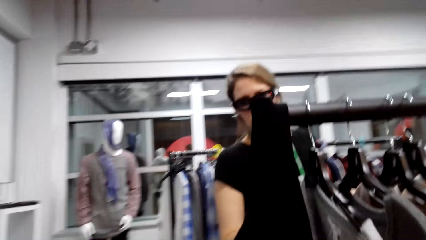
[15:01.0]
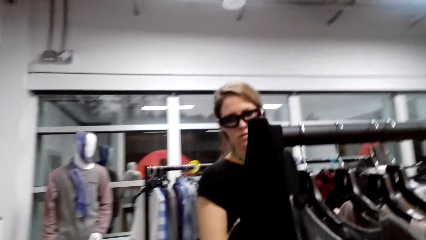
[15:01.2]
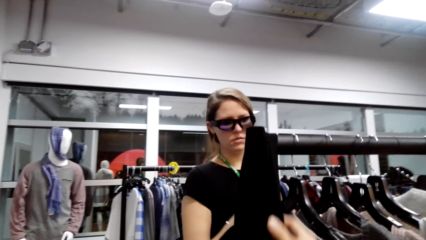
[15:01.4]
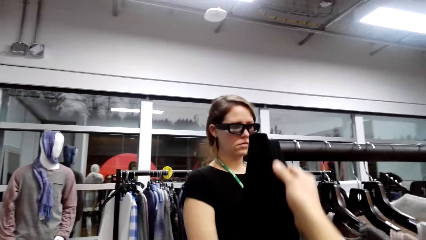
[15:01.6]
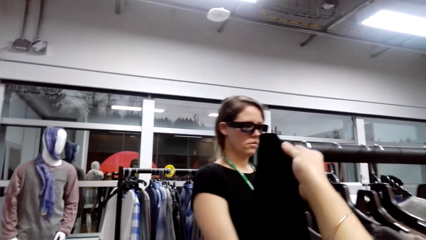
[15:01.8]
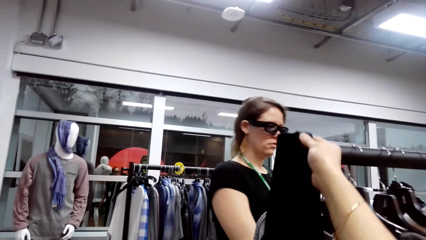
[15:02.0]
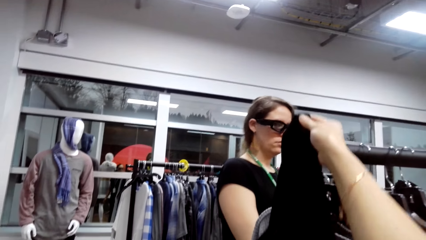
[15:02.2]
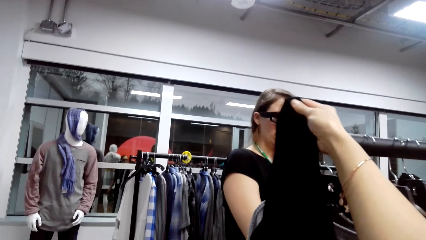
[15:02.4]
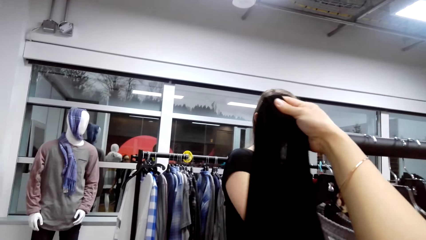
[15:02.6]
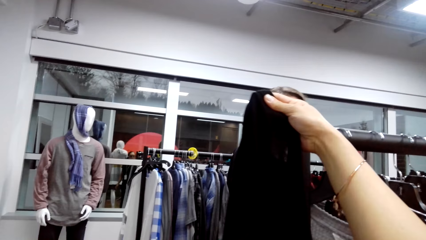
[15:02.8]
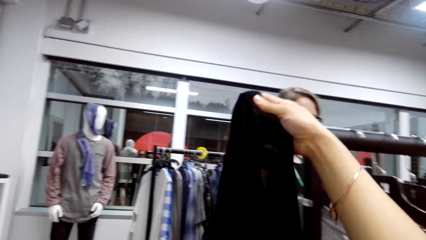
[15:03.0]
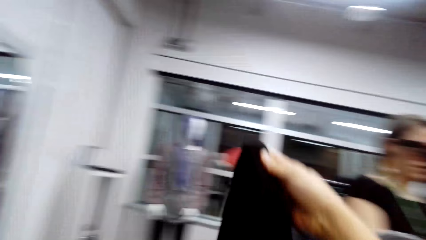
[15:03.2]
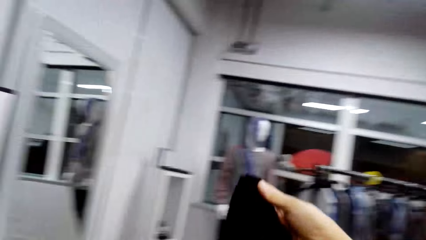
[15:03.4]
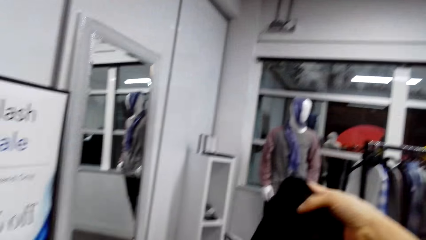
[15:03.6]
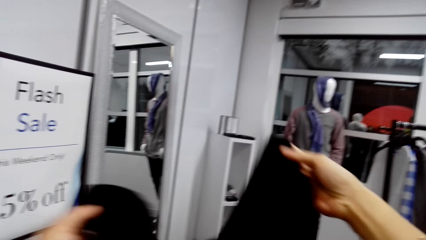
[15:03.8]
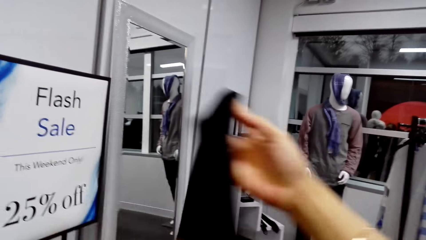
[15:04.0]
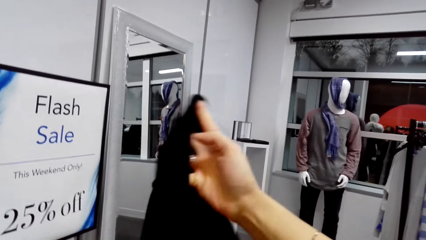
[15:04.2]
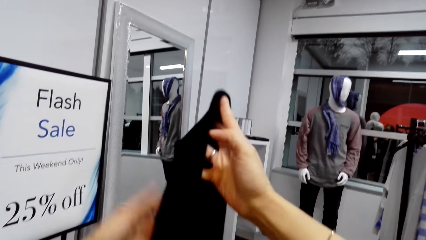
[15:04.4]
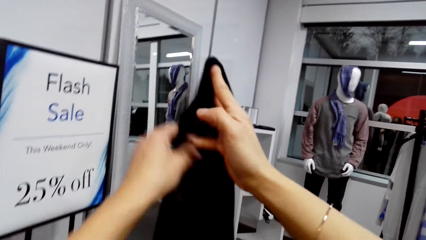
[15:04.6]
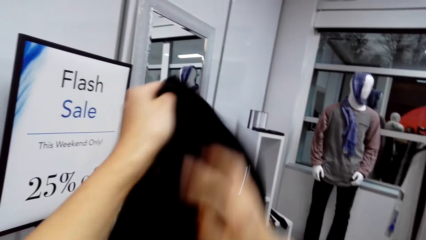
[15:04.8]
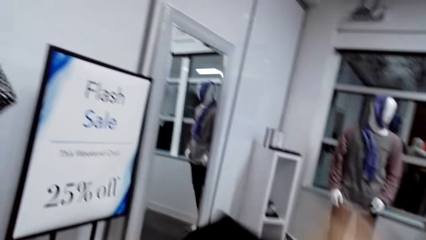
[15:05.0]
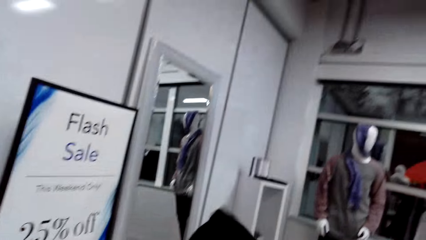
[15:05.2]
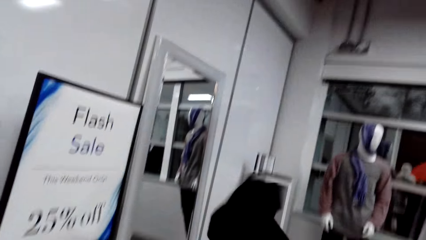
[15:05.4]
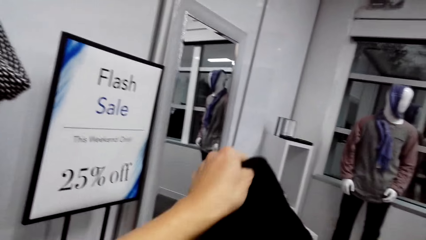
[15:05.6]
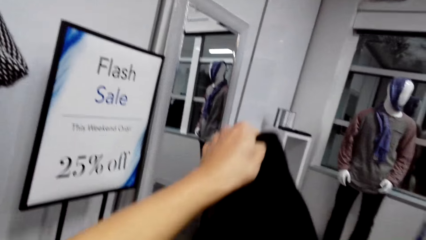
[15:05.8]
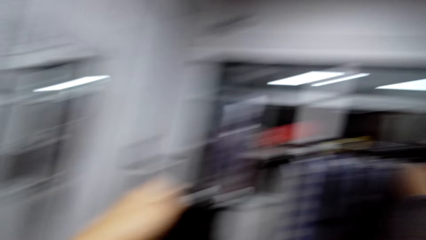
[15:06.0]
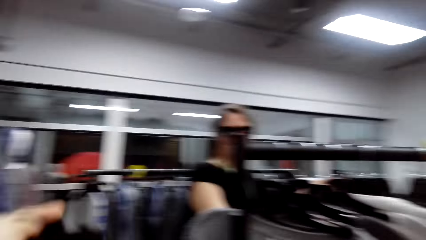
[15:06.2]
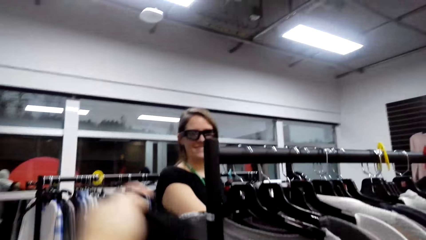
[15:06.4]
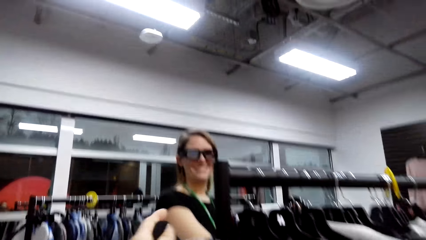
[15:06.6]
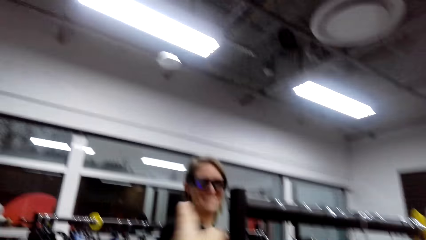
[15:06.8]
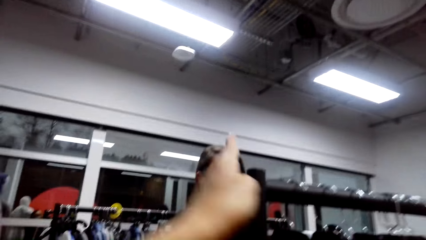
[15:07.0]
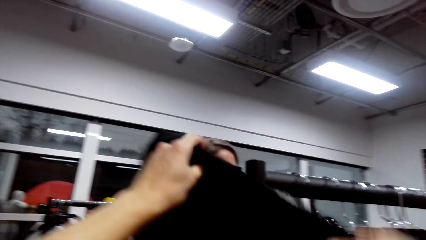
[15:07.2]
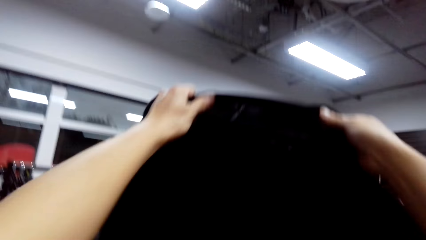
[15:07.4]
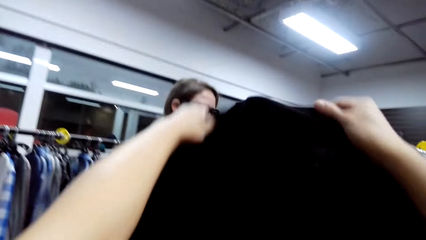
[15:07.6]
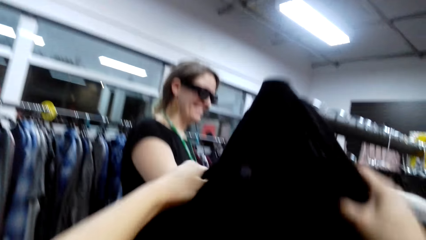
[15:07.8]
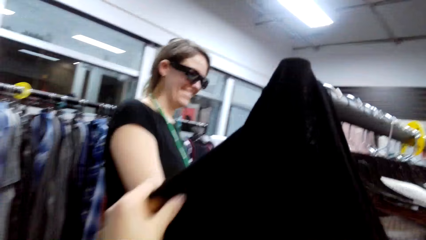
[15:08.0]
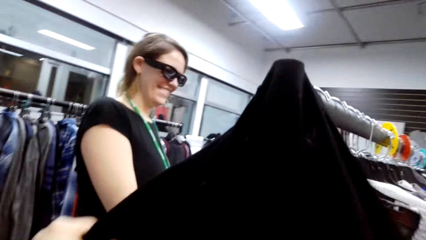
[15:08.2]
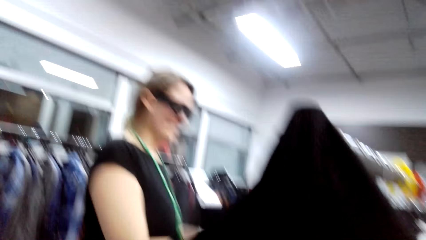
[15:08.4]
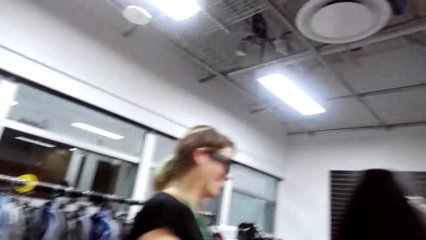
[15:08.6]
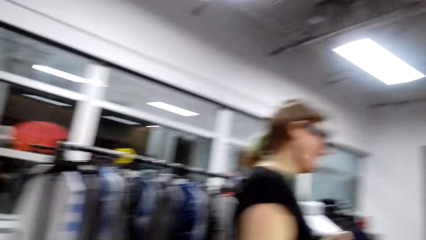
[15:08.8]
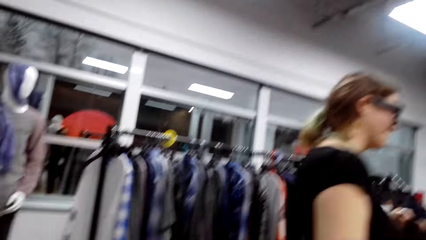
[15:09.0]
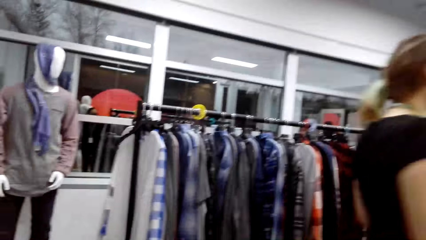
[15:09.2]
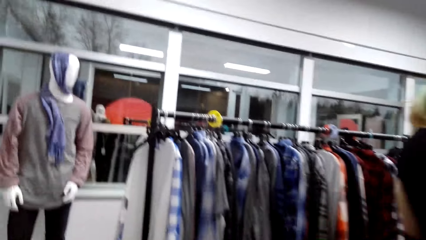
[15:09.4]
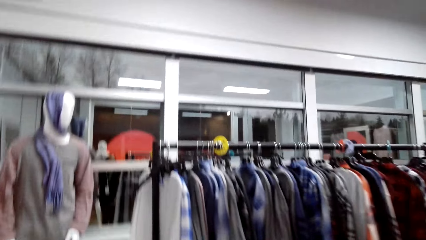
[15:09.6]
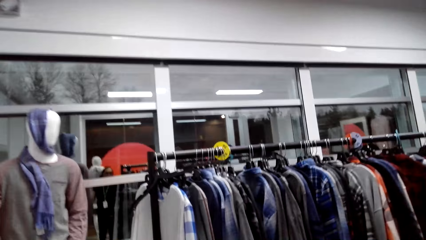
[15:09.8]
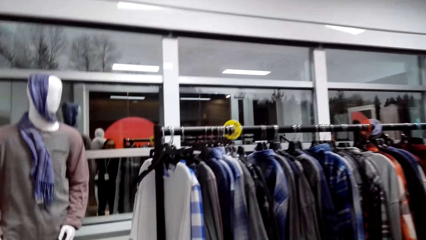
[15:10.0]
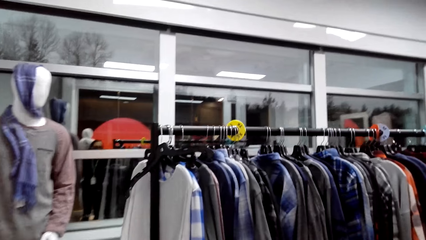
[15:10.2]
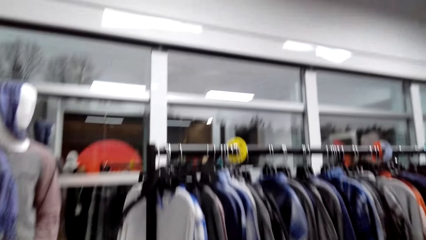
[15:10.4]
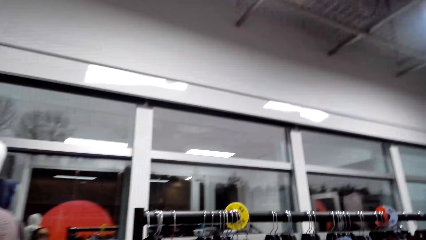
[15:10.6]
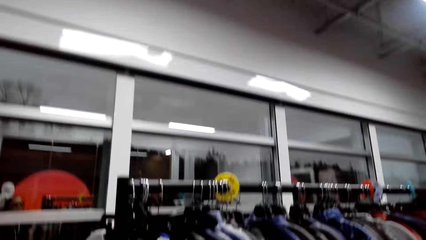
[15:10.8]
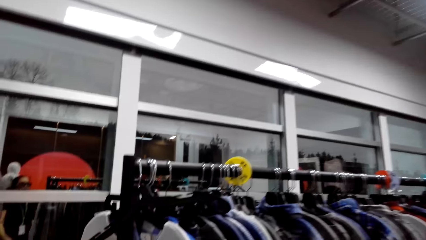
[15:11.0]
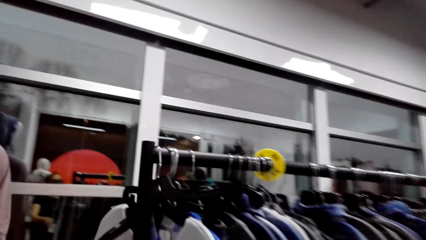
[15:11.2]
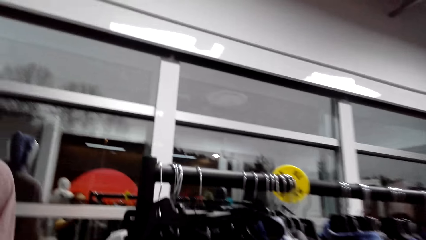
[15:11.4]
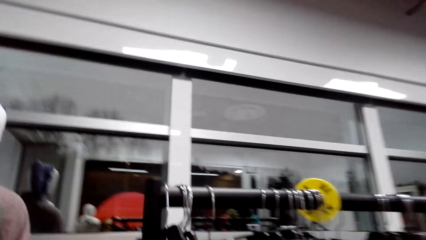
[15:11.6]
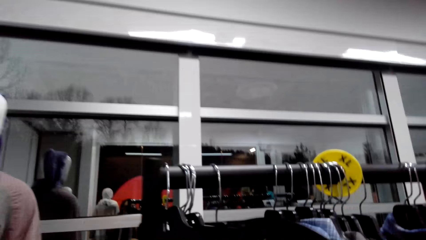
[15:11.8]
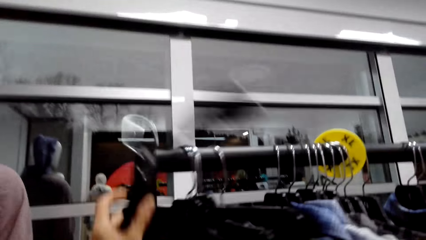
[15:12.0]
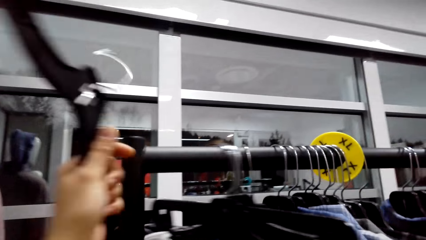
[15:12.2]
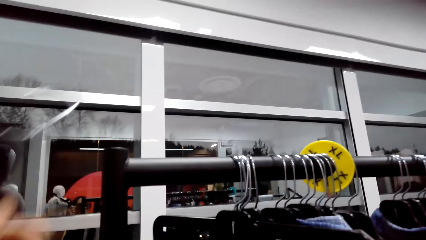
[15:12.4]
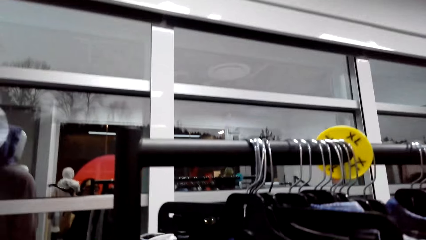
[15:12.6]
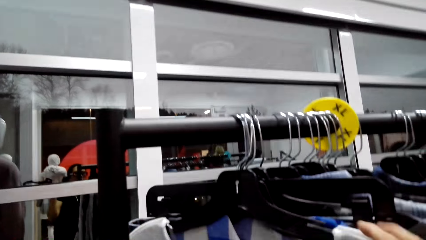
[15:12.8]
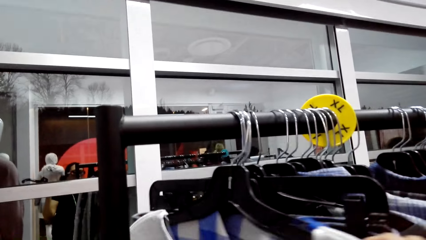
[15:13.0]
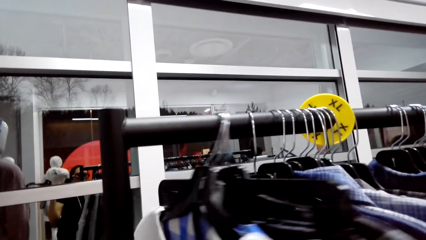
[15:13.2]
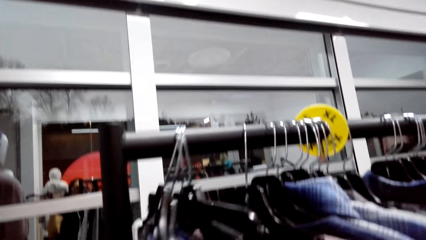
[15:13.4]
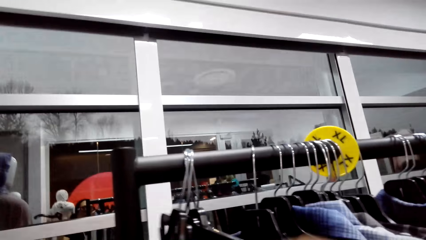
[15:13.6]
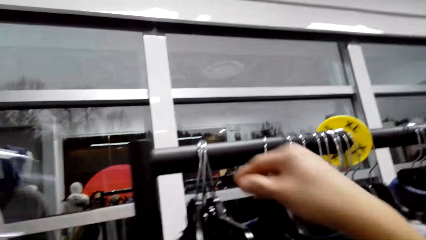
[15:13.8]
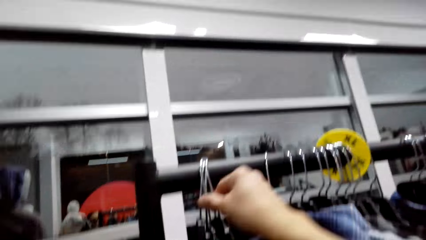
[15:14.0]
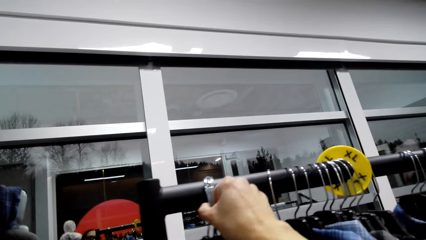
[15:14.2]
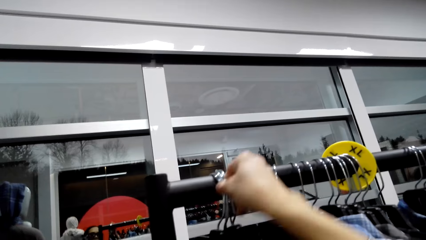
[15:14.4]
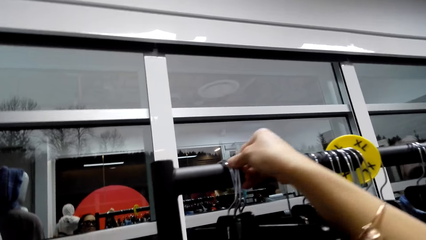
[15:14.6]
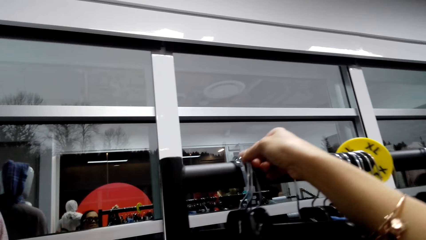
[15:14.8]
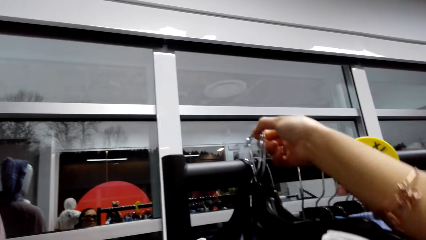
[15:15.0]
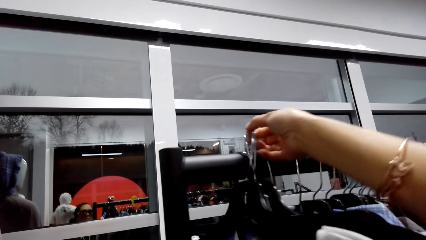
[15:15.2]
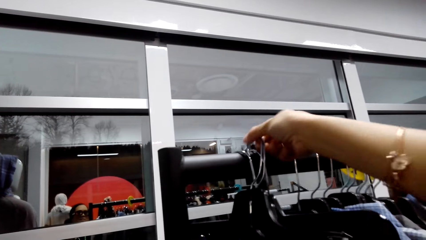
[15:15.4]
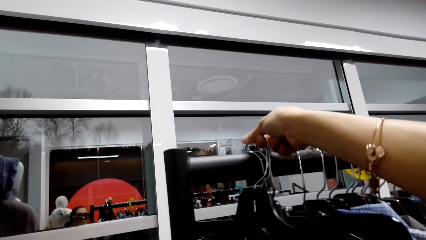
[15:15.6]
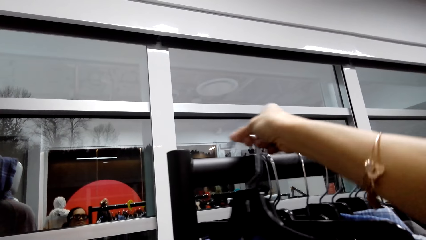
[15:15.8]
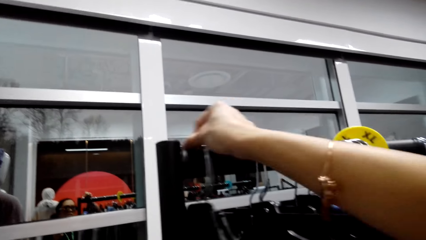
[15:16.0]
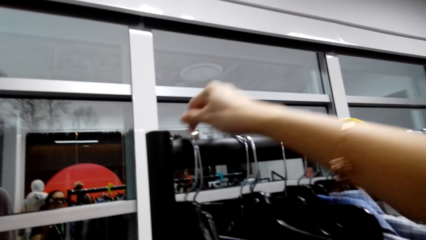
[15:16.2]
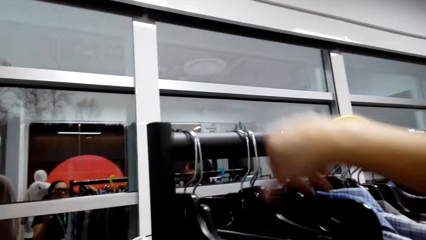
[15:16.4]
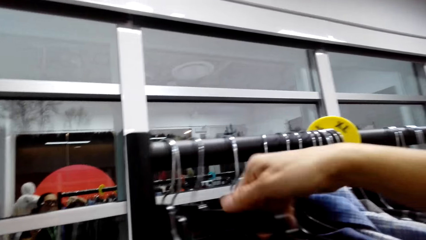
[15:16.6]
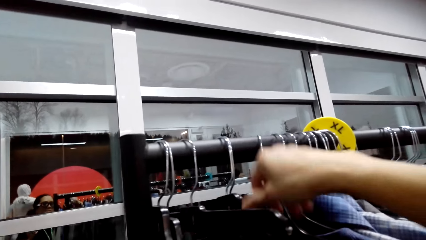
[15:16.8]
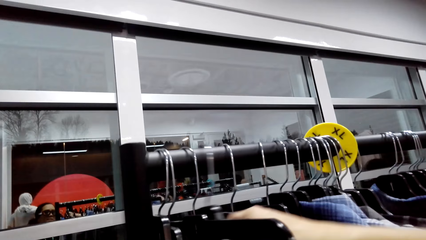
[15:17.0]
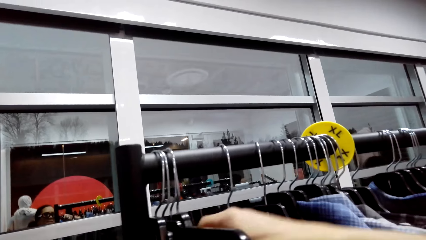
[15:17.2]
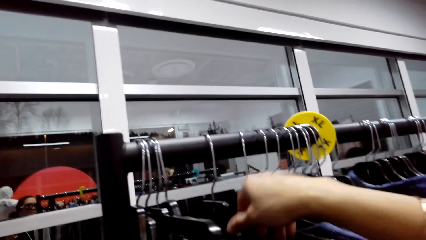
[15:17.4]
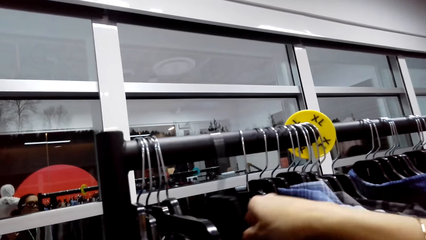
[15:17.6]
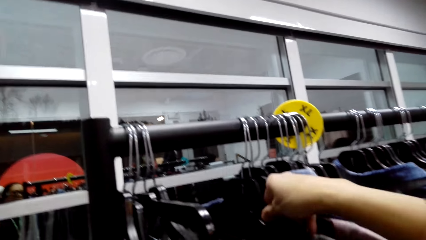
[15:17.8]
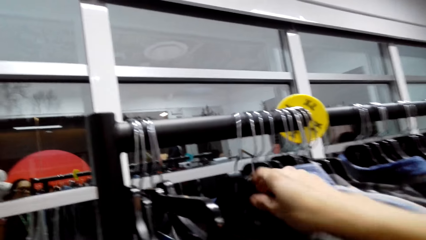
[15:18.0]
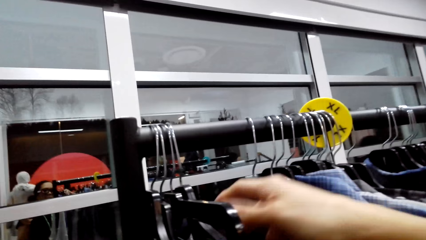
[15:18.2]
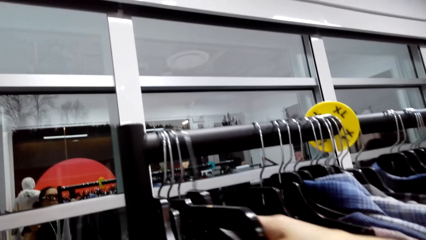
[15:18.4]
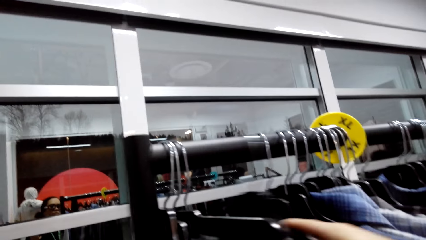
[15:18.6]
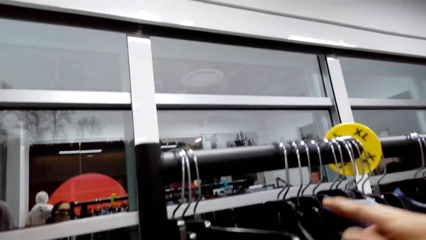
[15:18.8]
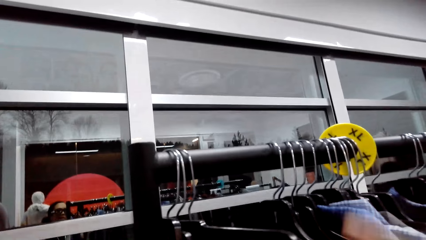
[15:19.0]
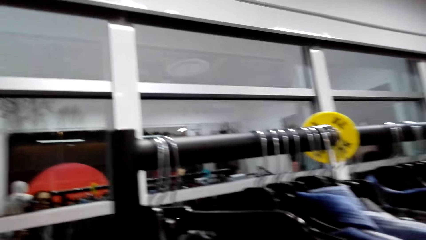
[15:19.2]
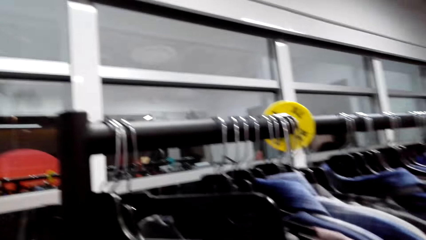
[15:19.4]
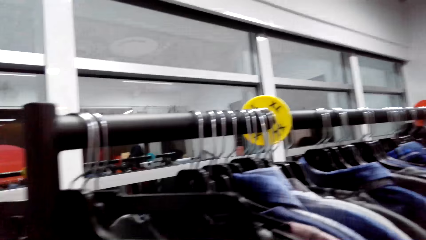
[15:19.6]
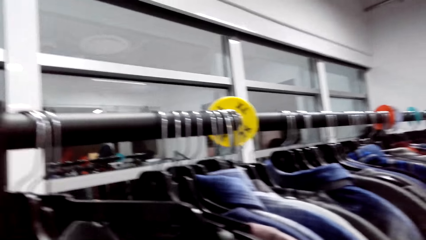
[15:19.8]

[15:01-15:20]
A man talks. The camera wearer takes a sweater from the clothes stand. They talk. They look at the sweater. They return the sweater on the clothes stand. They talk. They take a hanger. The man talks. The camera wearer moves the clothes hanger on the clothes stand. They talk.
